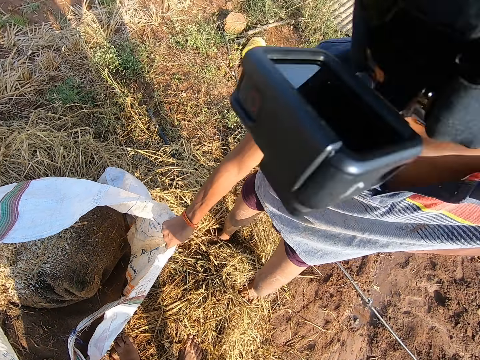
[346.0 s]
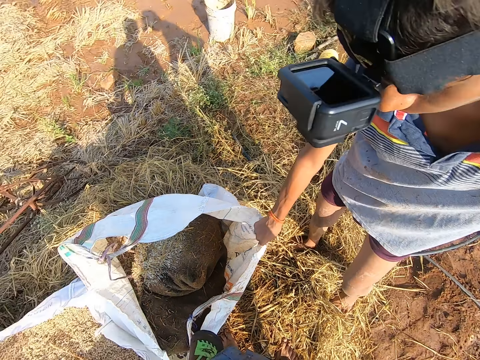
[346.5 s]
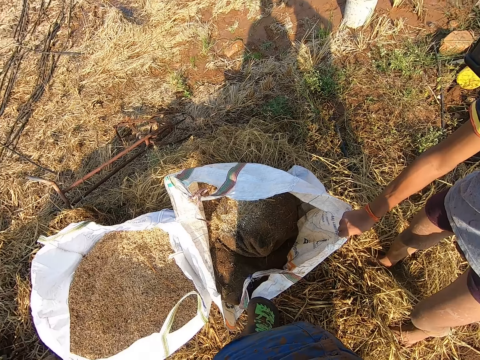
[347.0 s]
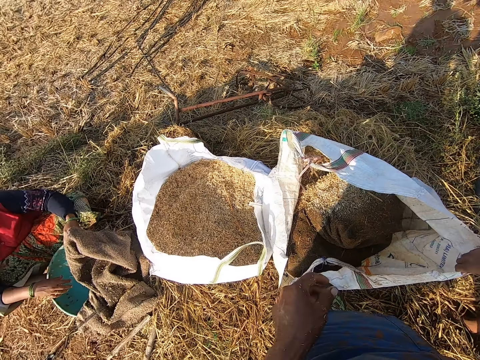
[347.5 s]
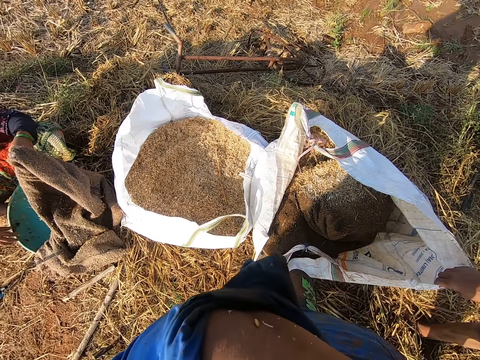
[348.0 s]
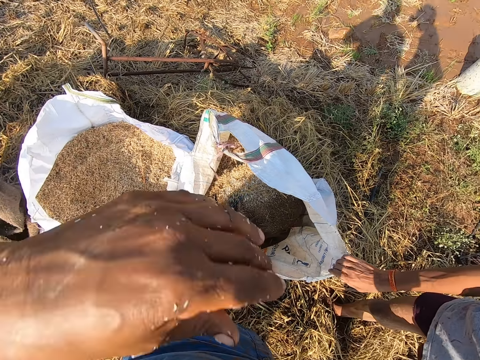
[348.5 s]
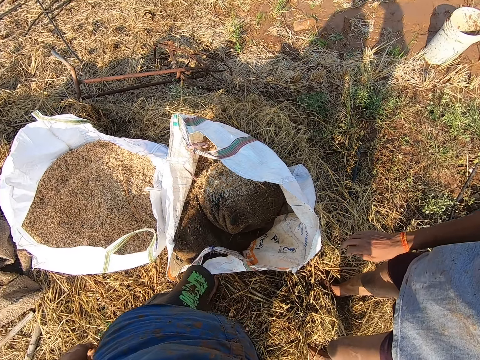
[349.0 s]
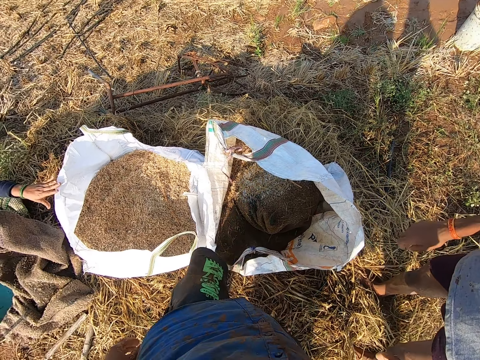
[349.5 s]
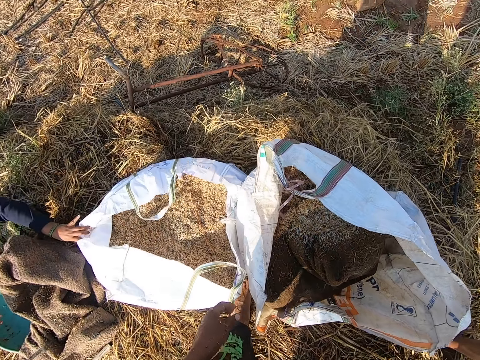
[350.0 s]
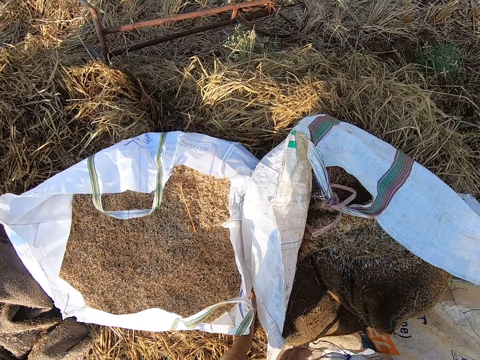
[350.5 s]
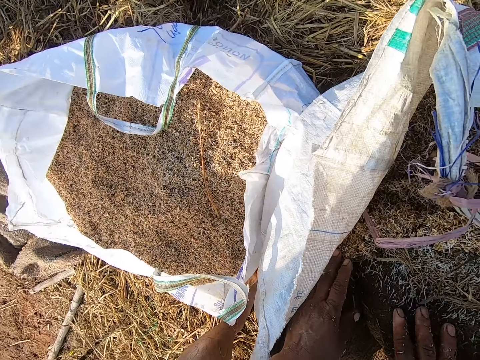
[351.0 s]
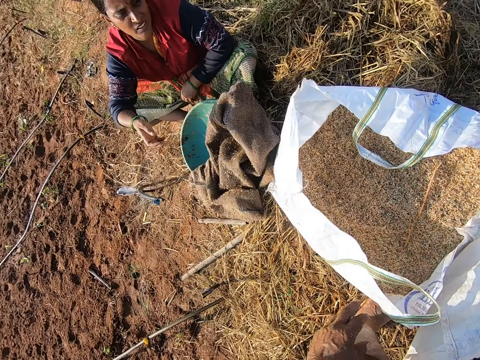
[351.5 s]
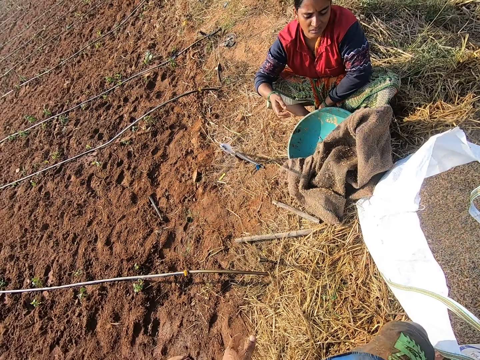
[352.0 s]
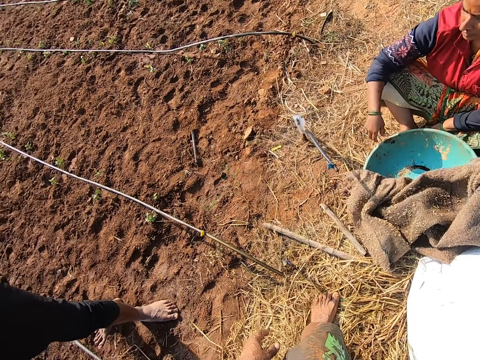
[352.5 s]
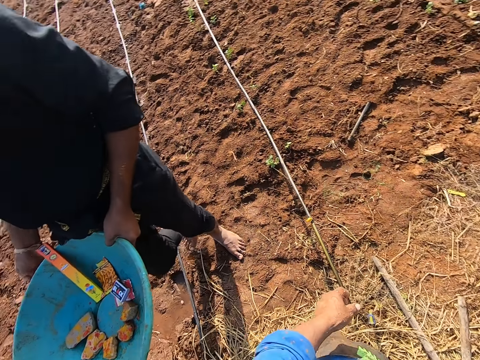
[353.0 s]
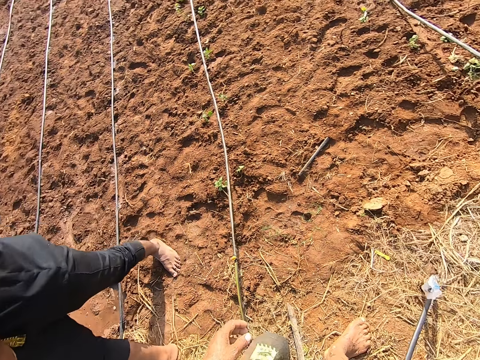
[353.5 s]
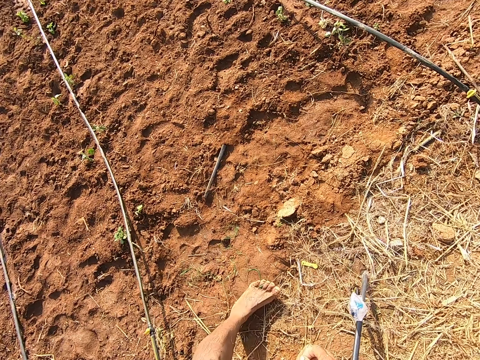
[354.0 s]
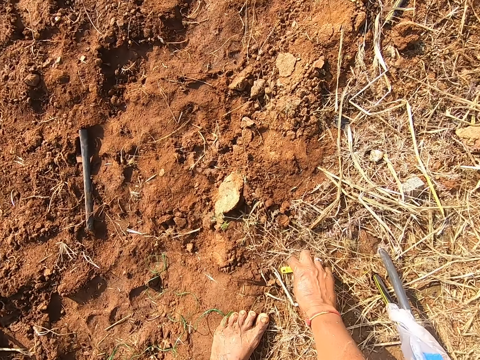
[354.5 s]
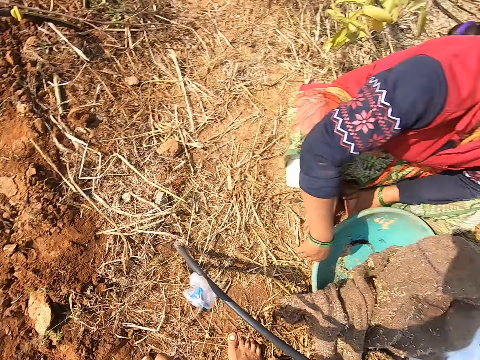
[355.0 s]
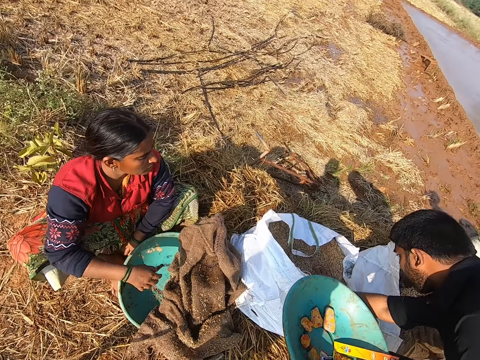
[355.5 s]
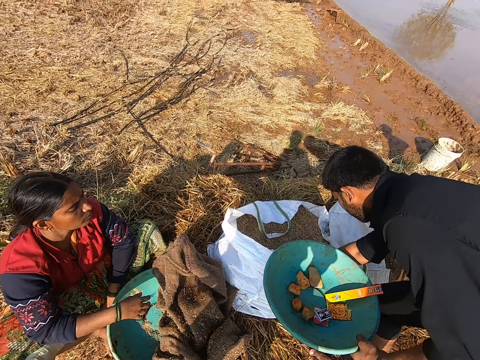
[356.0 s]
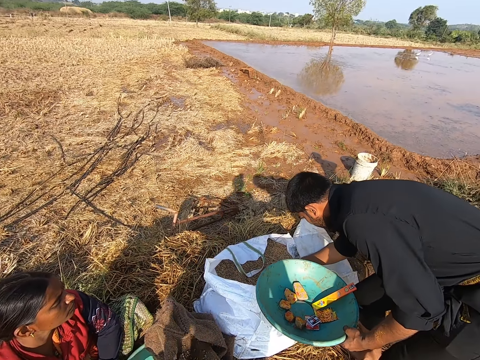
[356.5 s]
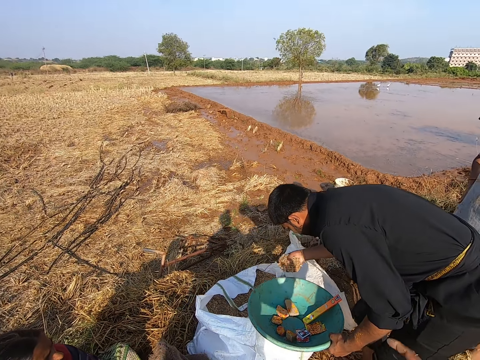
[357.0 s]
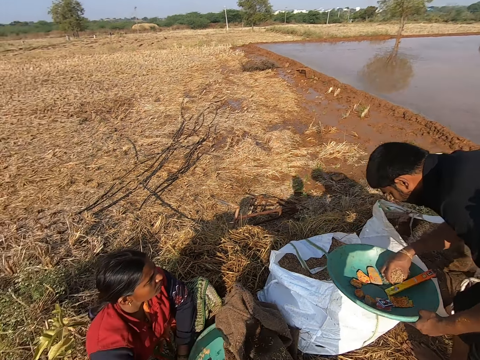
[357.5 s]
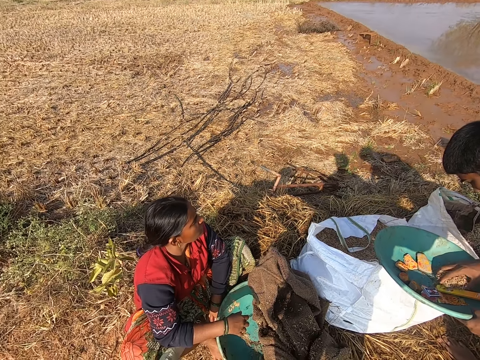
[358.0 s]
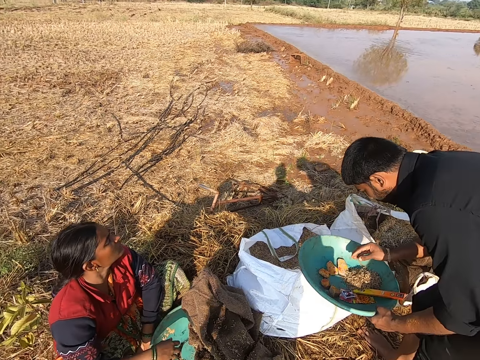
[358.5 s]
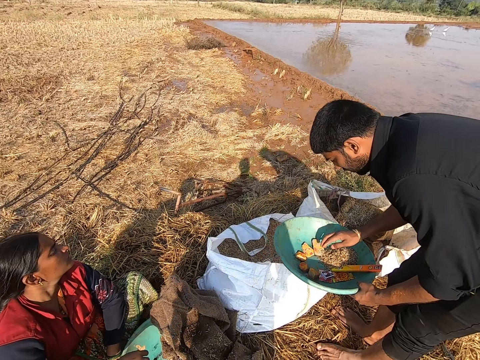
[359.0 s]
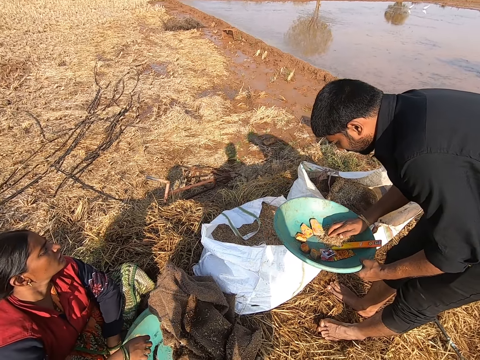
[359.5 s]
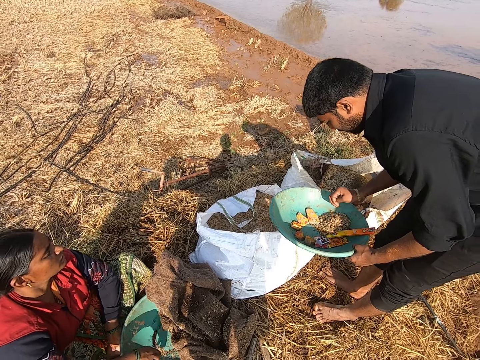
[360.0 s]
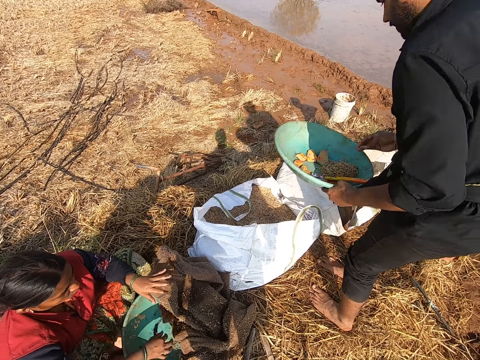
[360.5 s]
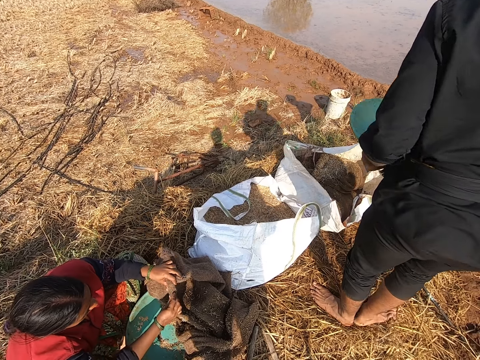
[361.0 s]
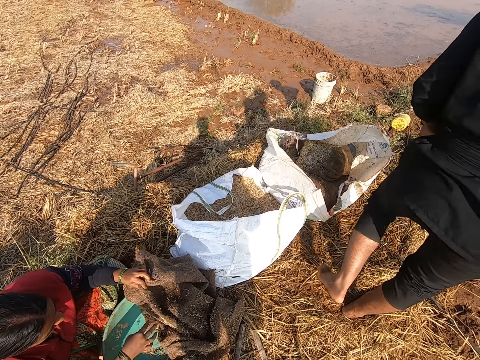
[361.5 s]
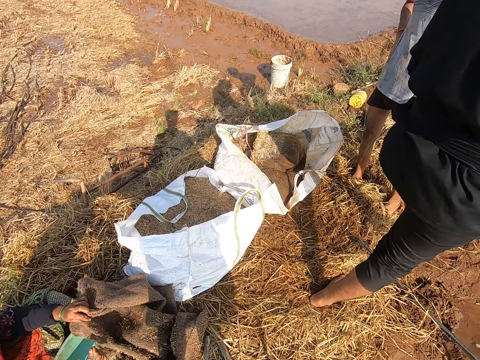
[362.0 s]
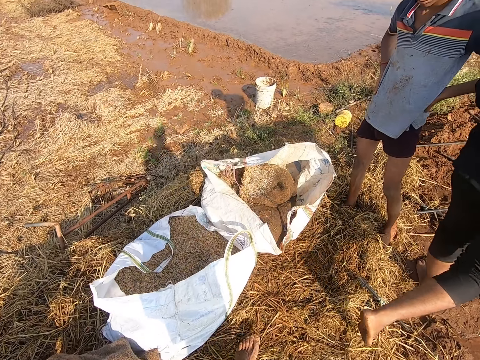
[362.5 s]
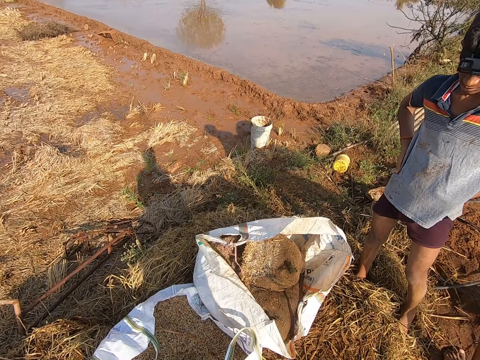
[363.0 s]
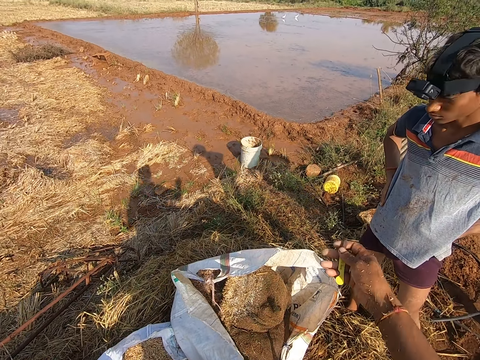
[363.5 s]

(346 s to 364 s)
A man holds the sack. The camera wearer touches his face with his left hand. He looks around. A woman touches a sack bag with her left hand. The camera wearer picks up the knife from the ground with his right hand. The man scoops some barley straw from the sack bag with his right hand. The man drops the barley straw in a tray in his left hand. The woman grabs the jute sack with her left hand. The woman cleans the jute sack in her left hand with her right hand.

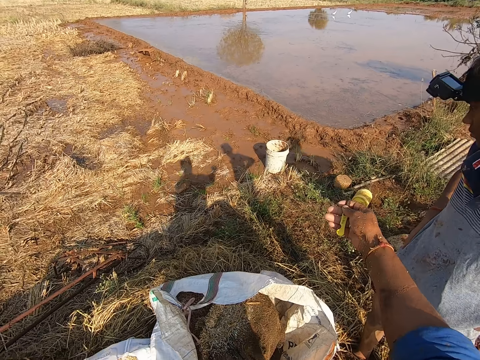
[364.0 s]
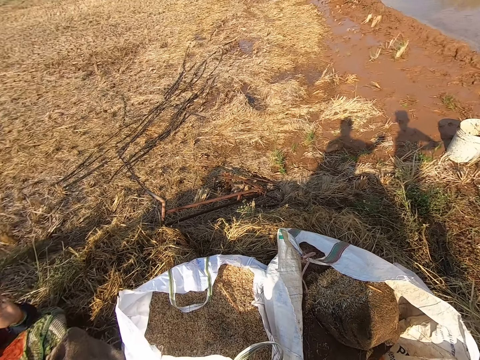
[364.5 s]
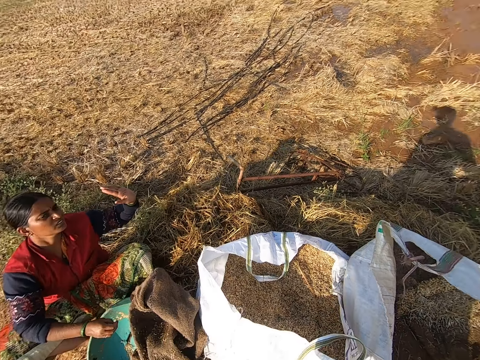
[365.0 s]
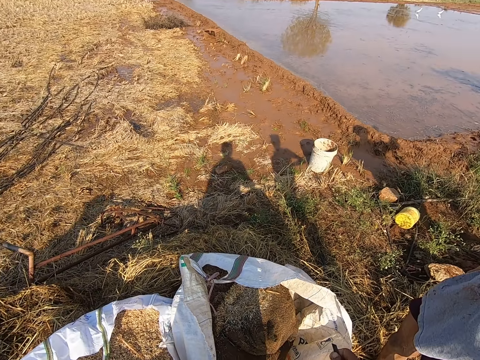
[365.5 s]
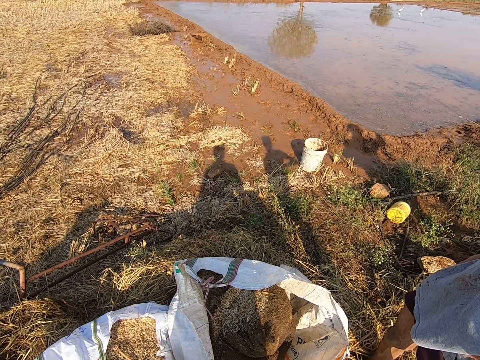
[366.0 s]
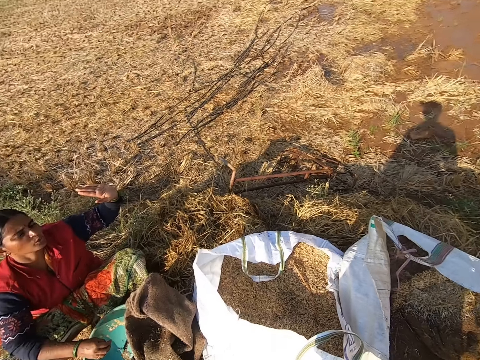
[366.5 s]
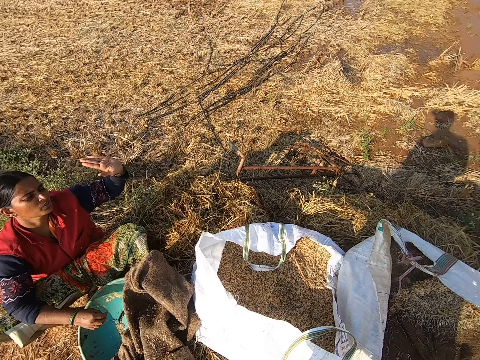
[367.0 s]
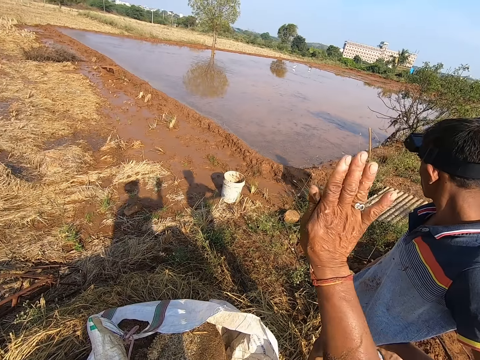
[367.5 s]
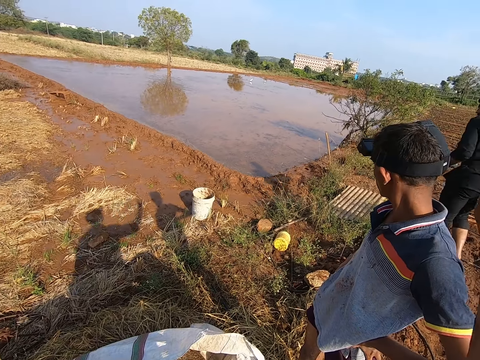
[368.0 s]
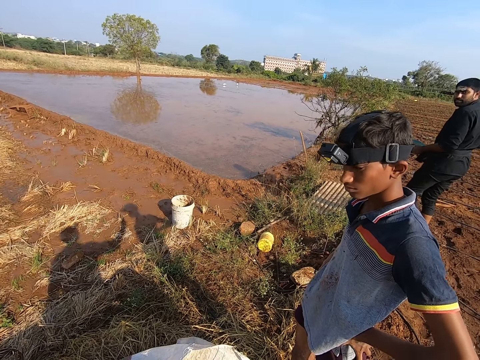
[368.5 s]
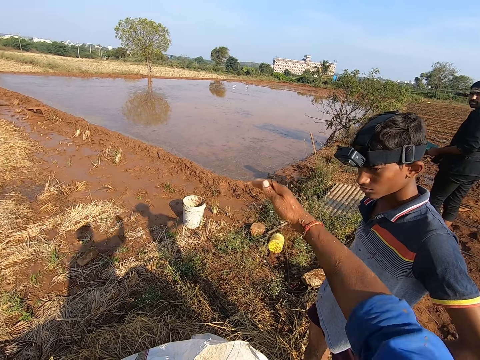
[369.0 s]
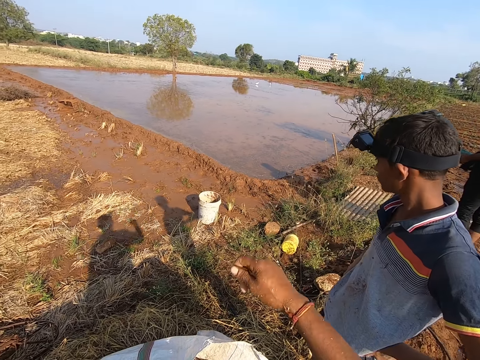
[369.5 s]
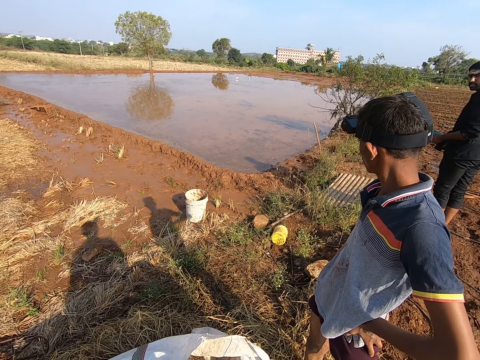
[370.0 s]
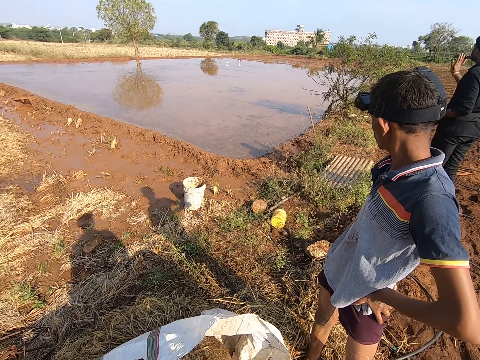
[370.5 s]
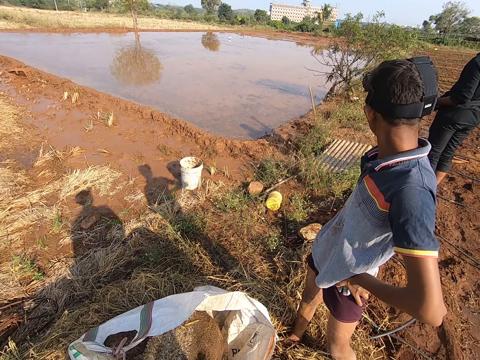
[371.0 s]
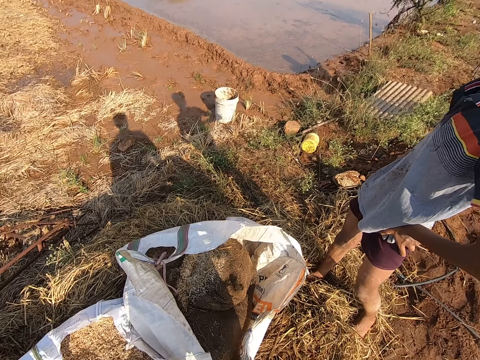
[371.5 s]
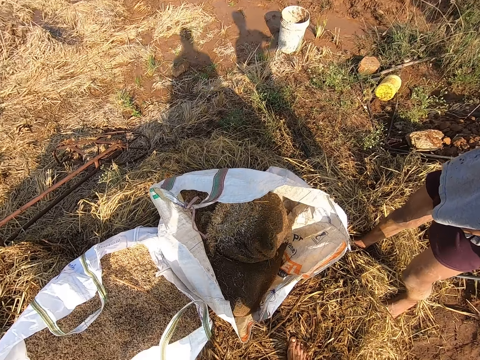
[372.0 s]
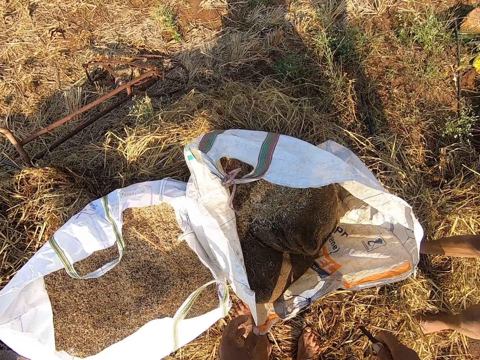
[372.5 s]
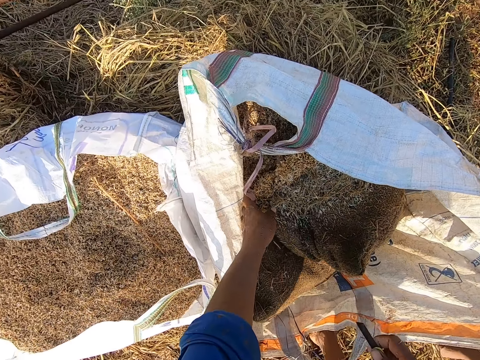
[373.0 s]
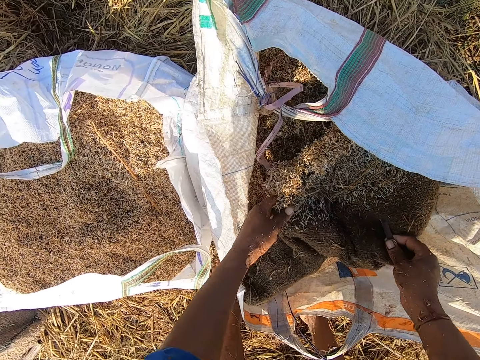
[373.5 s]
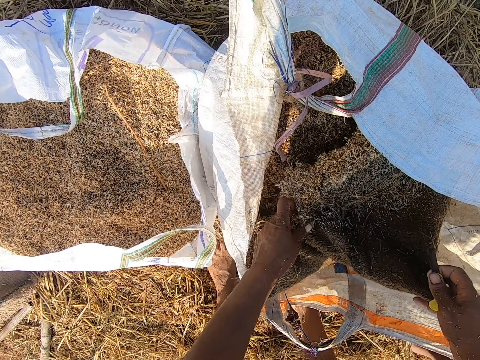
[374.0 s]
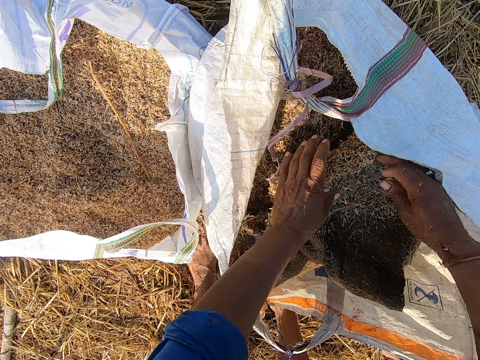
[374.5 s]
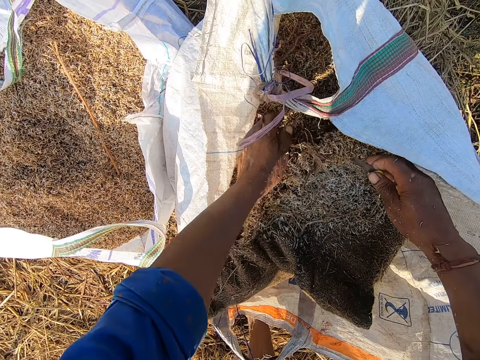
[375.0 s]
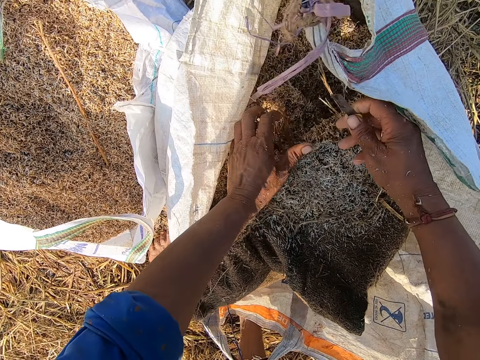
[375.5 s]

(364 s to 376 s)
The camera wearer looks around. He lifts his hand. He looks around. He touches the jute sack in the sack bag with his left hand. He touches the jute sack in the sack bag with his right hand. He picks up the sack. He adjusts the sack bag with his right hand. He touches the jute sack in the sack bag with his left hand.
